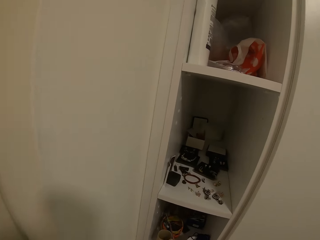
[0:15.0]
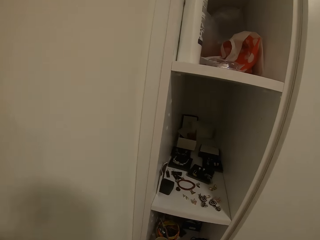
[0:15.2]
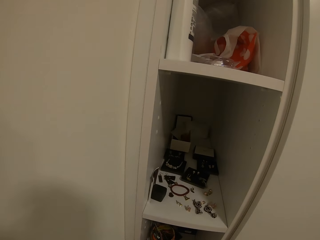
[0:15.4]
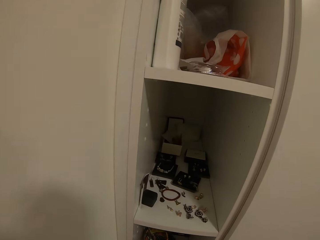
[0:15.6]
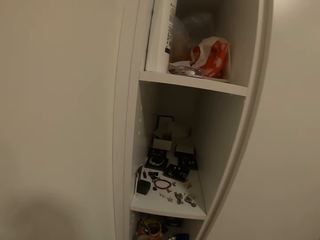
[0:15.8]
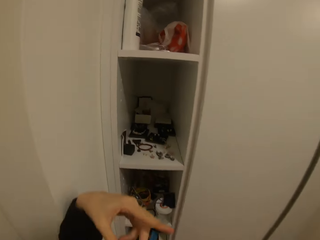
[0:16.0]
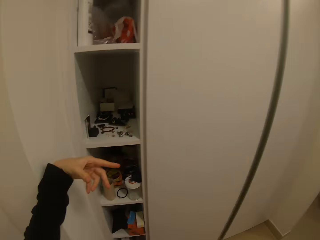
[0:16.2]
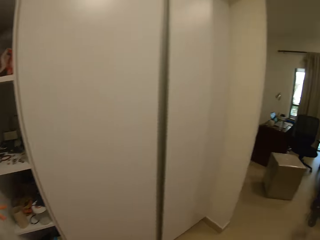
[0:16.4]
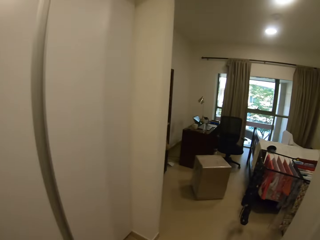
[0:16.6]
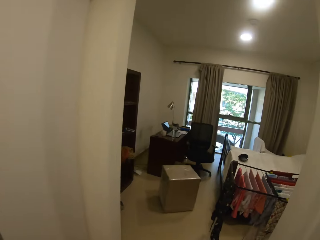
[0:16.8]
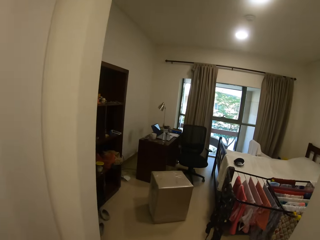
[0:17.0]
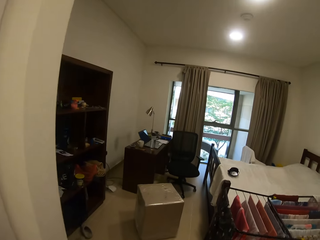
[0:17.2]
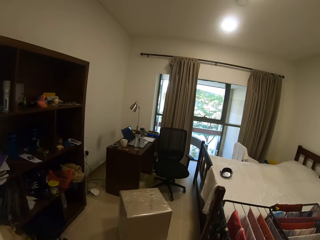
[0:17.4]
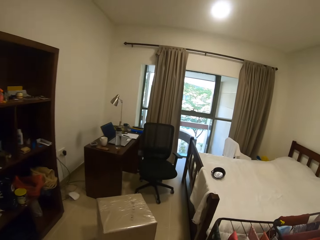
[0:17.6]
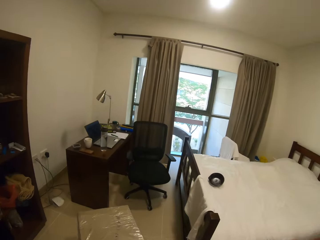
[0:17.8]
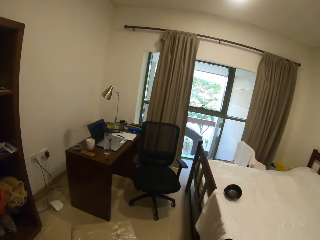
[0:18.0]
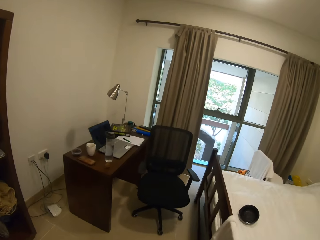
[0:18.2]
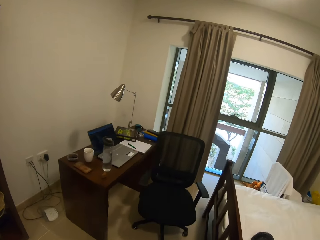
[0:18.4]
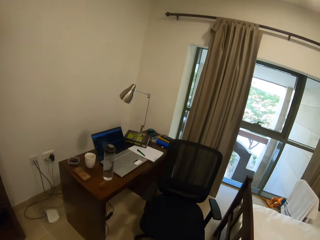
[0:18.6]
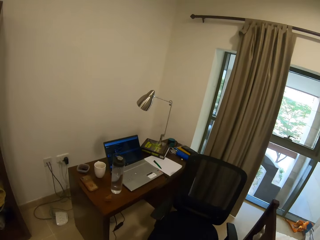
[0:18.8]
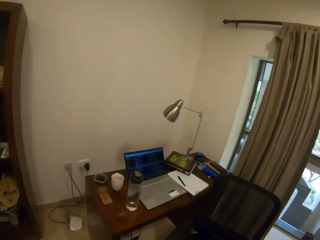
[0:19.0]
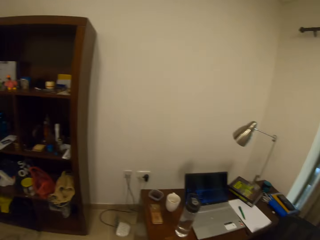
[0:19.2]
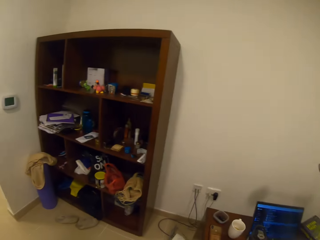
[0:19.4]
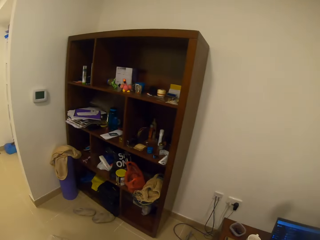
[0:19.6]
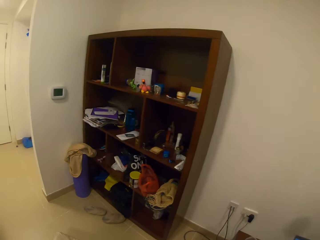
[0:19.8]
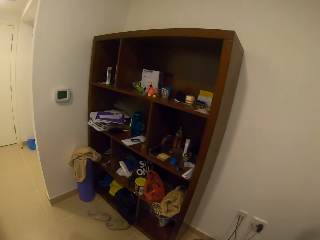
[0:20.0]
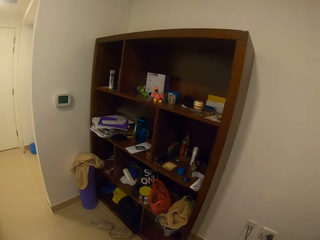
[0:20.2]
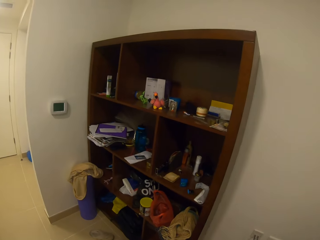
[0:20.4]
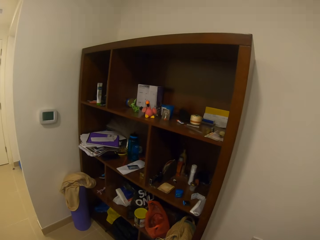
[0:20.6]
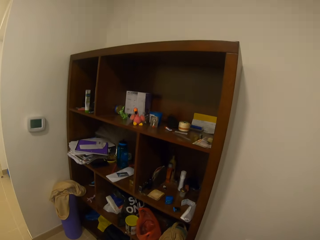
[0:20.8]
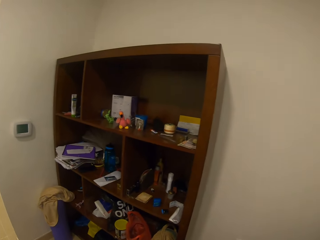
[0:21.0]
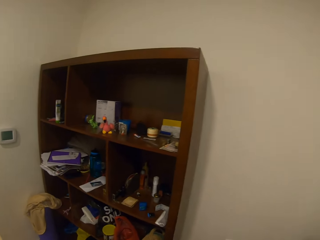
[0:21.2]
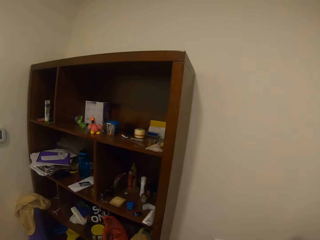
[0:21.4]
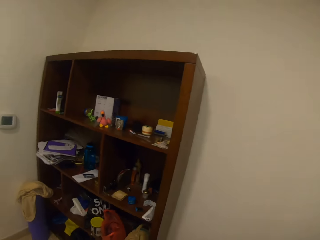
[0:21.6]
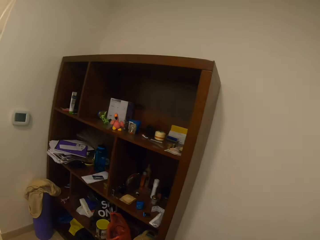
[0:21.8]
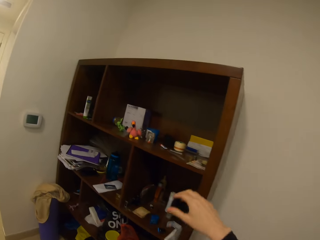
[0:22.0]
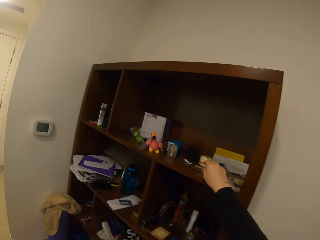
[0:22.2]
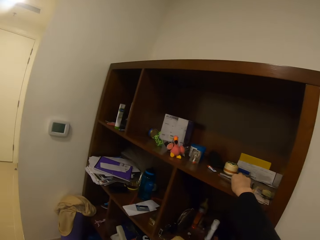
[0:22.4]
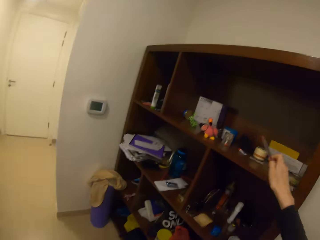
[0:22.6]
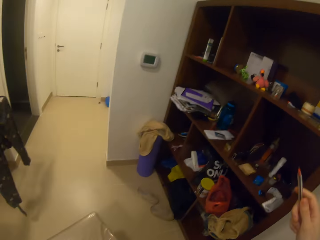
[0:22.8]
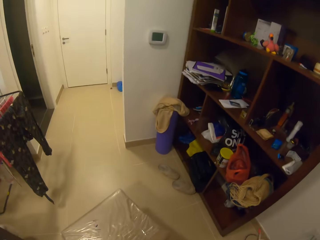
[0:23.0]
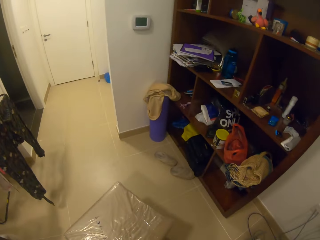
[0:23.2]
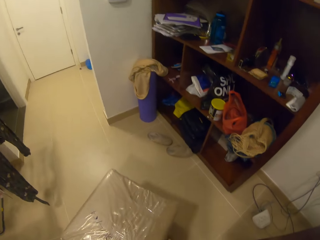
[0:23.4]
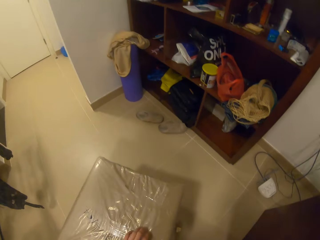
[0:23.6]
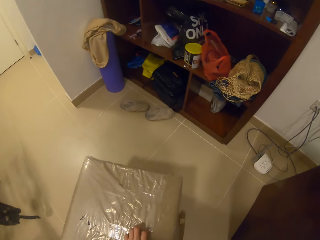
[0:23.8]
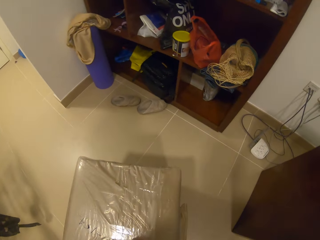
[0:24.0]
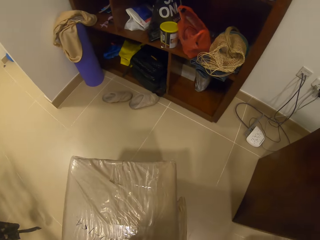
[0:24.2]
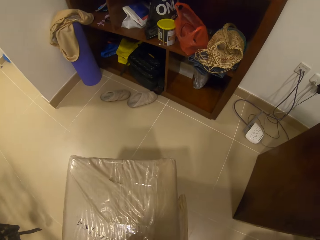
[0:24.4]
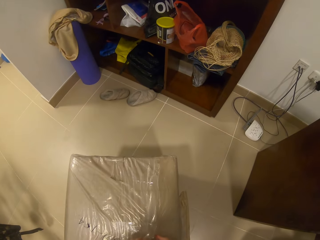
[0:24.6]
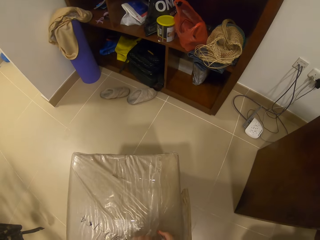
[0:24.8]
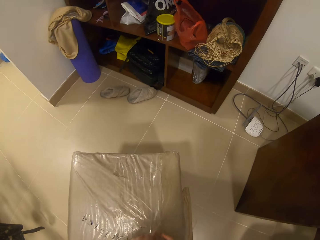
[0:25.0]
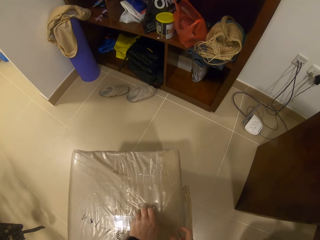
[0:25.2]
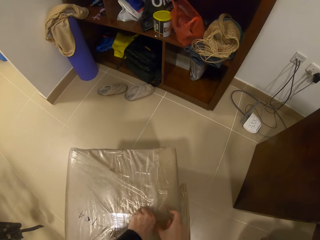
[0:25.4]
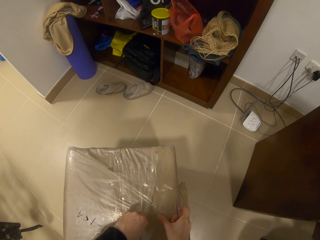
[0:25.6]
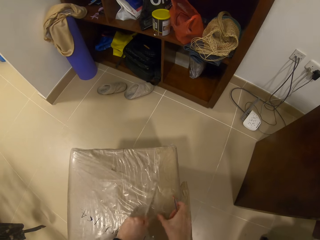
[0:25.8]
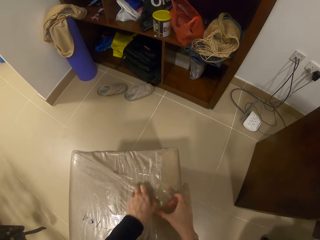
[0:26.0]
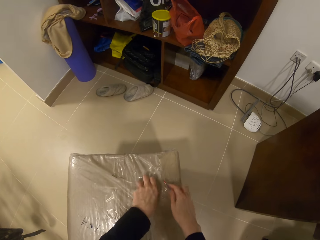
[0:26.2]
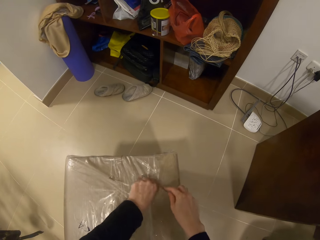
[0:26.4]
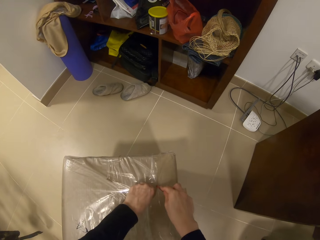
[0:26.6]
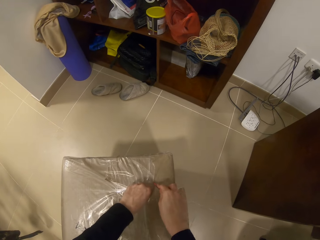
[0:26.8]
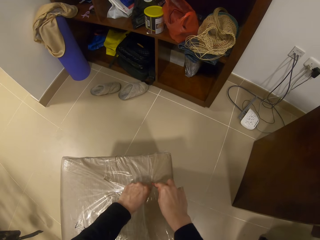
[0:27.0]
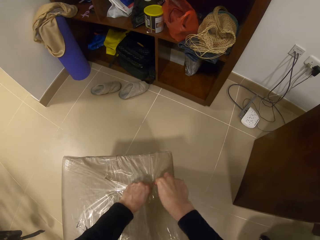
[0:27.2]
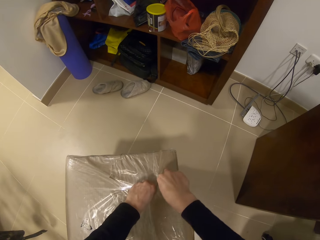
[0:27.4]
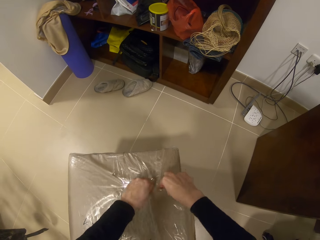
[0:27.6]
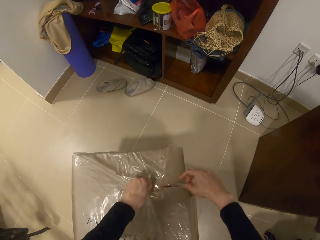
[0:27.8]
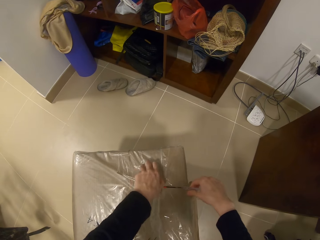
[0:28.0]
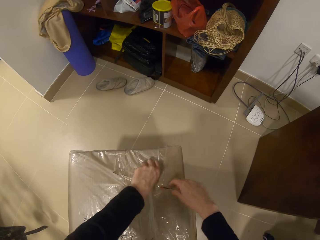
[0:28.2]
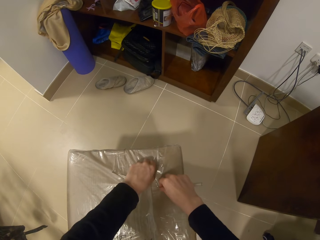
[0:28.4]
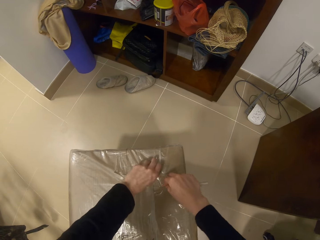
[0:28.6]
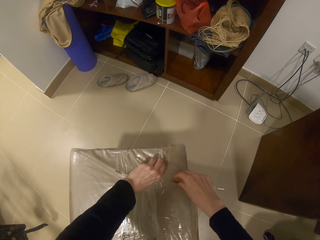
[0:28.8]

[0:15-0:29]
The camera wearer moves a hand. They move around. They move around again. They pick a pen from the shelf. They tear polythene from a box.

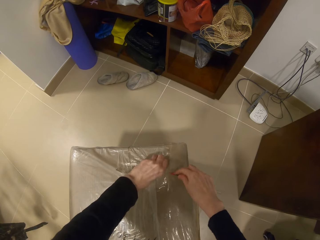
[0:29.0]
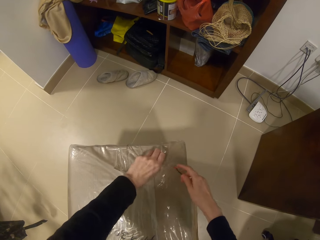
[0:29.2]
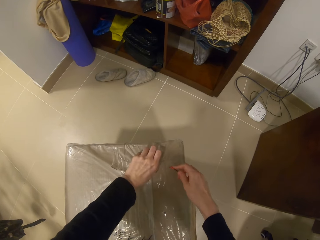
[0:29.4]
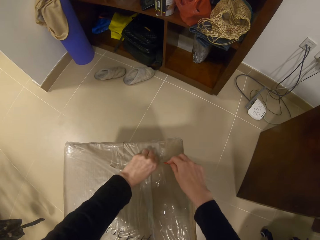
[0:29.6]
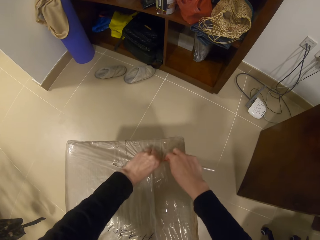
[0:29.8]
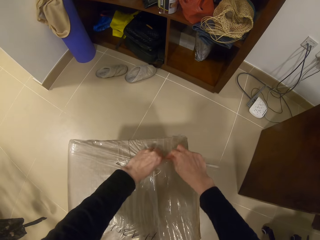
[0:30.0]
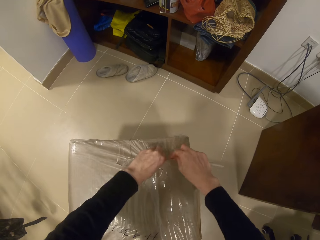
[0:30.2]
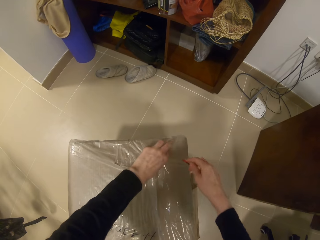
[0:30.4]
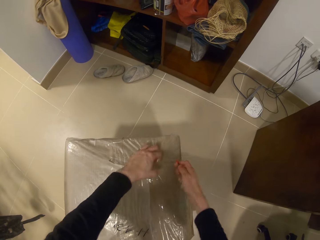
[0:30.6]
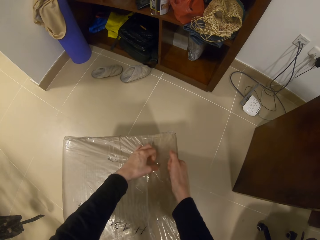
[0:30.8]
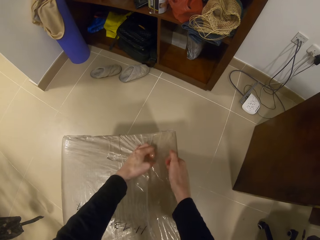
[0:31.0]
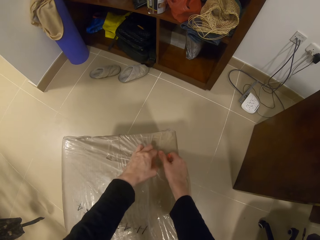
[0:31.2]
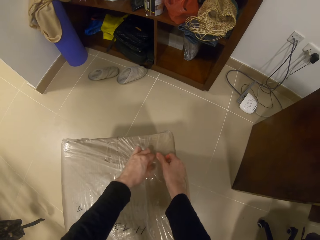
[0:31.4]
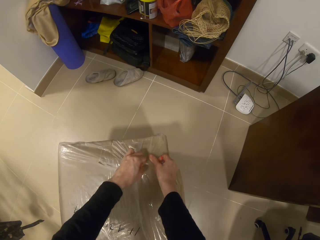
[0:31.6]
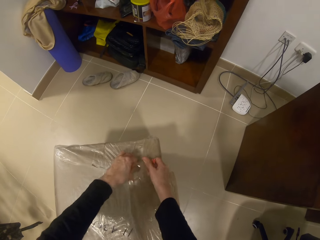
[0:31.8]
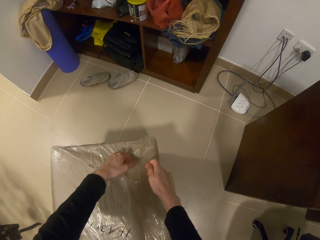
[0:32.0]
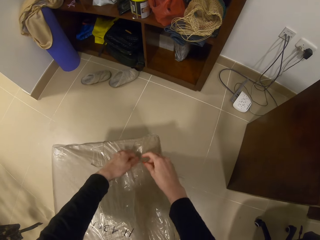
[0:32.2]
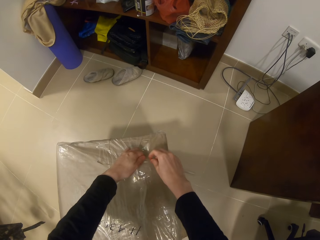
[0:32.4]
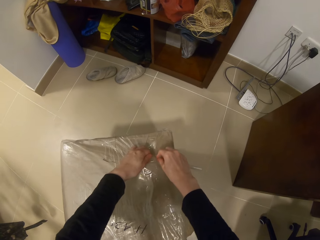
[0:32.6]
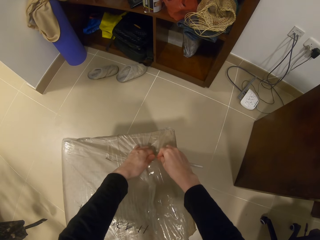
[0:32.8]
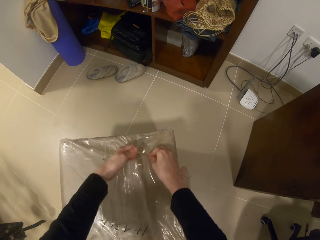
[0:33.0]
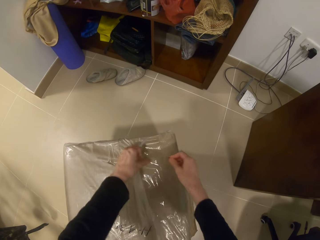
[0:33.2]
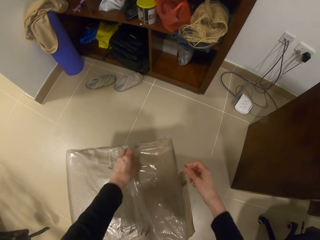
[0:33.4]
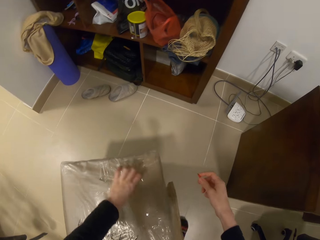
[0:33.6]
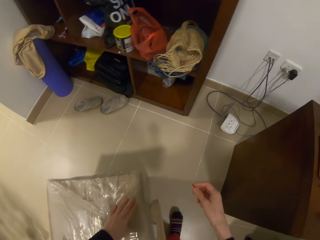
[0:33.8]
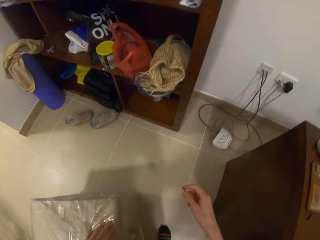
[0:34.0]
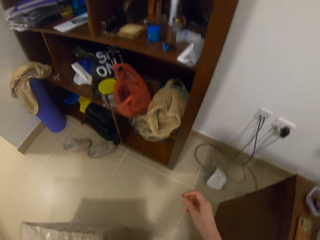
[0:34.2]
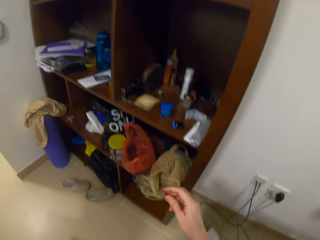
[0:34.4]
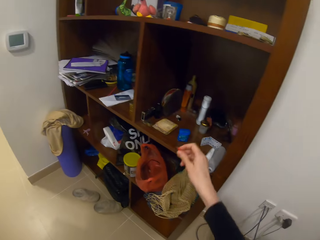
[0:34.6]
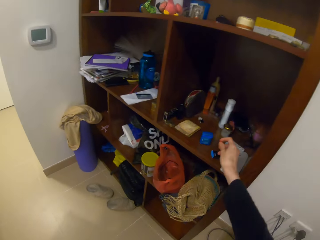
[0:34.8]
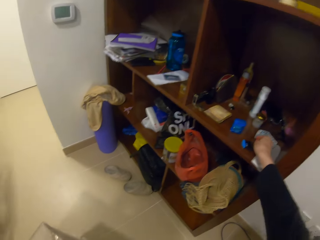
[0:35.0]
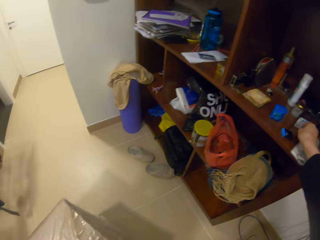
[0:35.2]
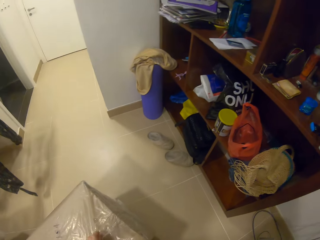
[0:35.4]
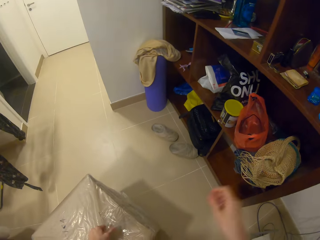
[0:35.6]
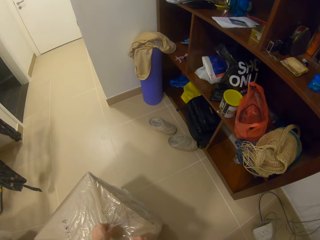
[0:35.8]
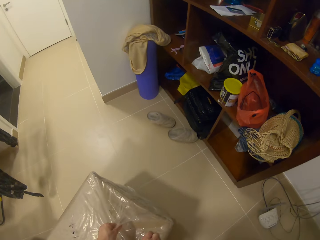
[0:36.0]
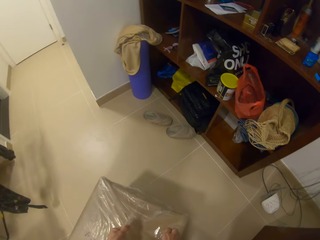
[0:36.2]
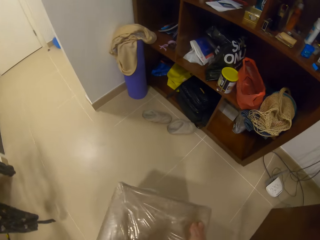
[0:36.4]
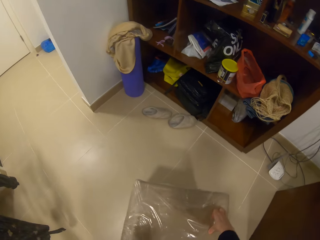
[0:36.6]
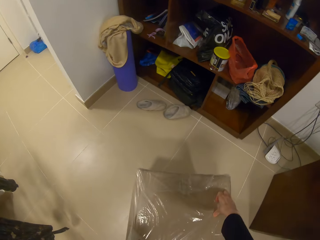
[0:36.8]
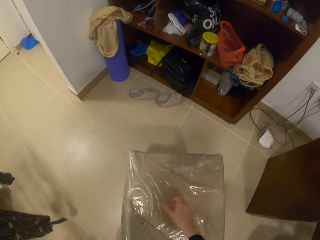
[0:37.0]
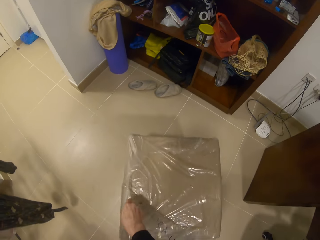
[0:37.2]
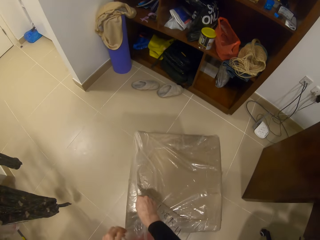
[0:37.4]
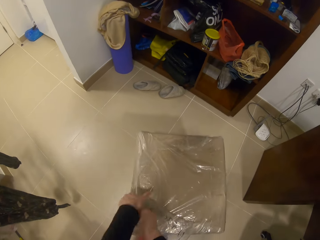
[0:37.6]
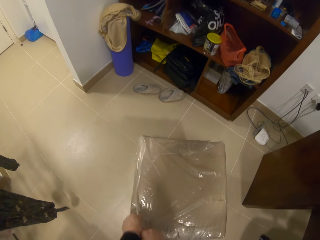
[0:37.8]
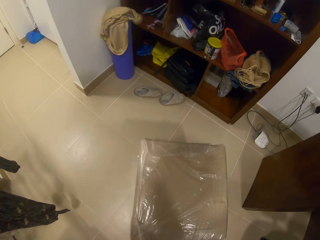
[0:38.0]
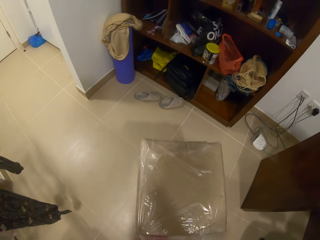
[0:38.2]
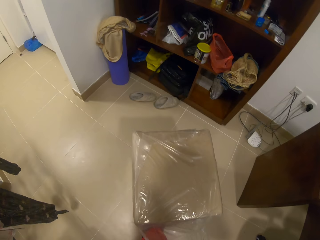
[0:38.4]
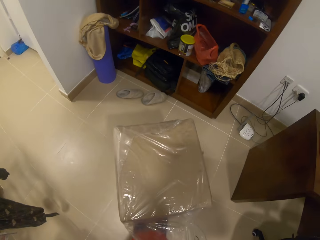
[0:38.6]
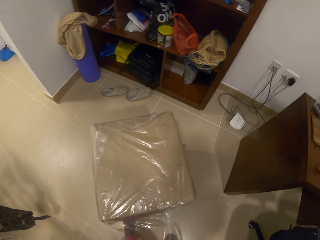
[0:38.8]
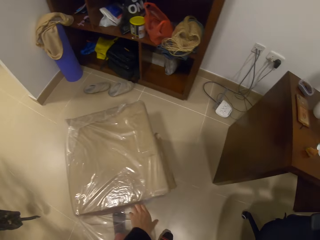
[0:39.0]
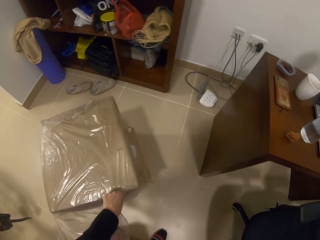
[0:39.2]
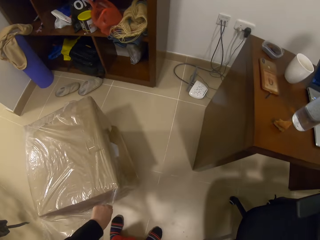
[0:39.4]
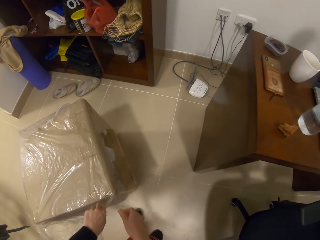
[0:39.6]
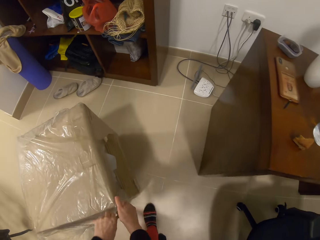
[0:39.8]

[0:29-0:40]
The camera wearer makes holes on the paper. They place the pen on the shelf. They tear polythene from a box.
